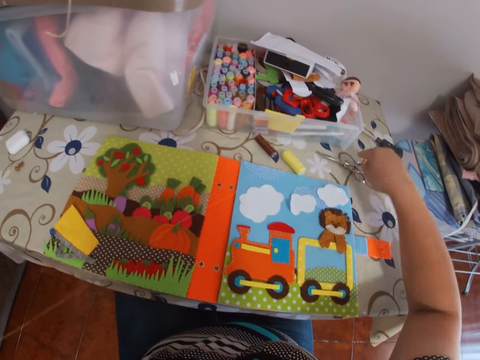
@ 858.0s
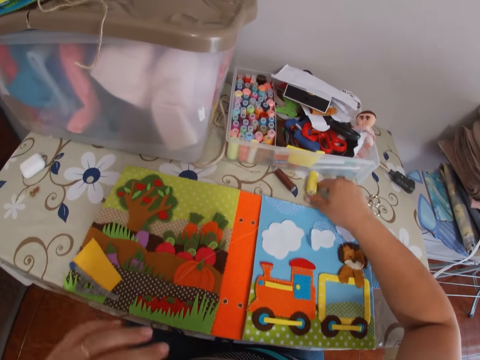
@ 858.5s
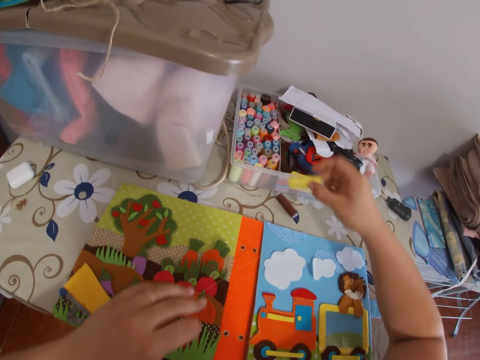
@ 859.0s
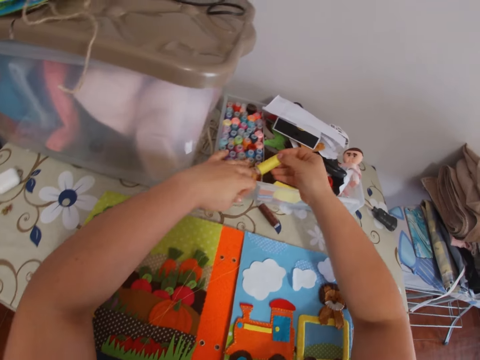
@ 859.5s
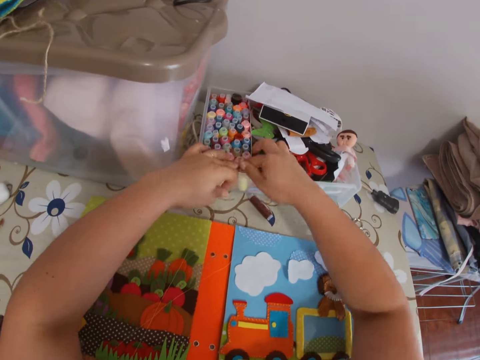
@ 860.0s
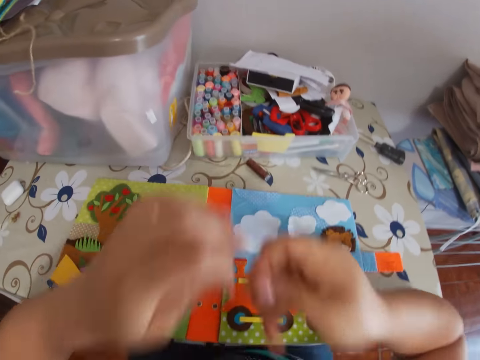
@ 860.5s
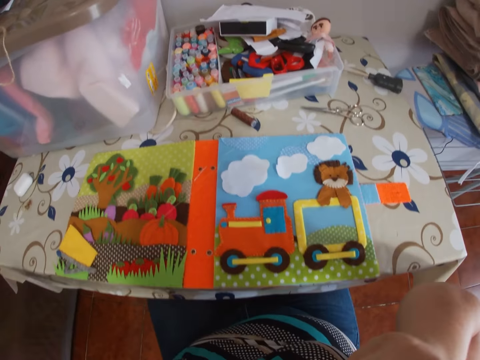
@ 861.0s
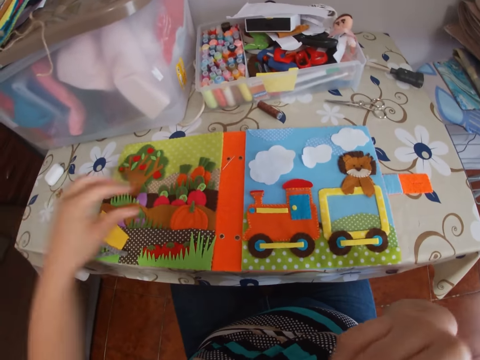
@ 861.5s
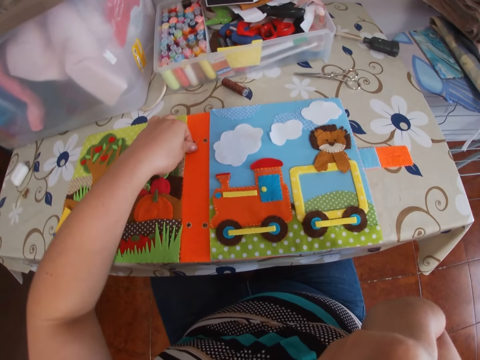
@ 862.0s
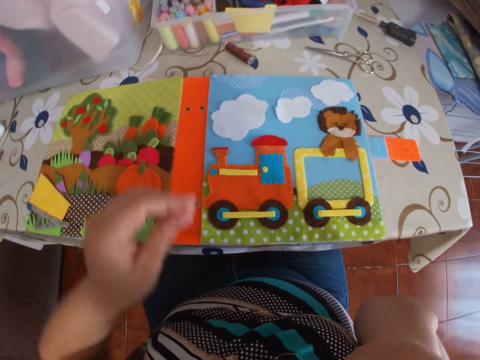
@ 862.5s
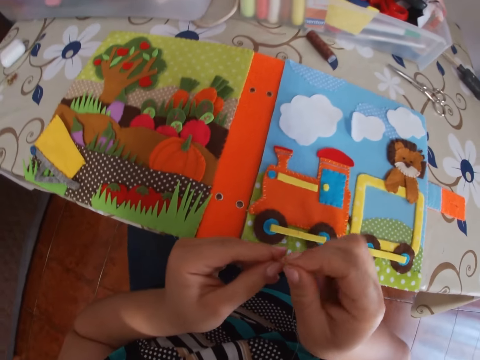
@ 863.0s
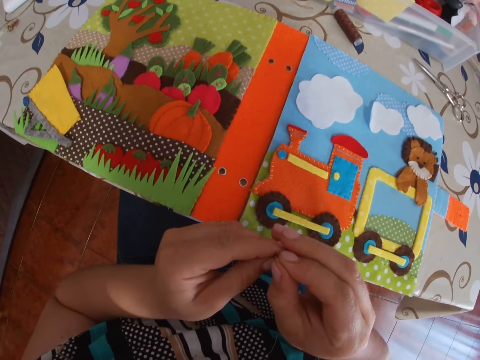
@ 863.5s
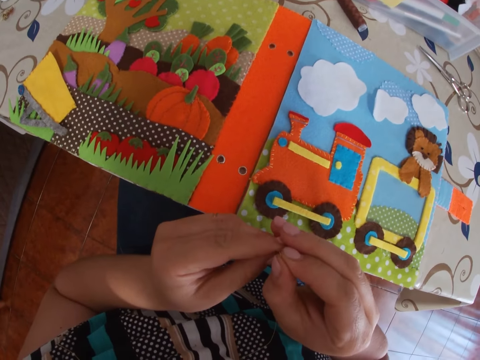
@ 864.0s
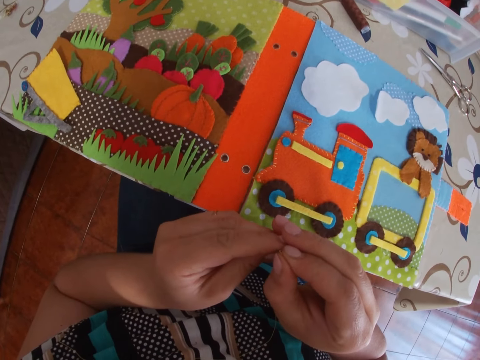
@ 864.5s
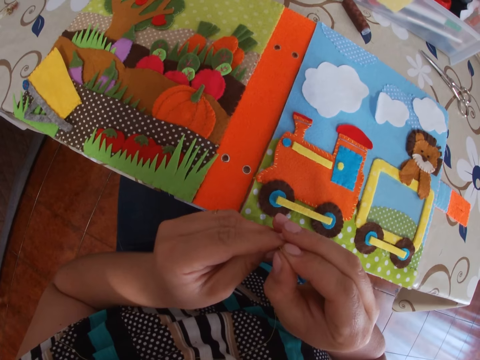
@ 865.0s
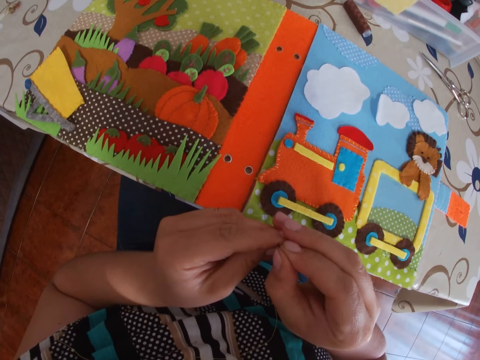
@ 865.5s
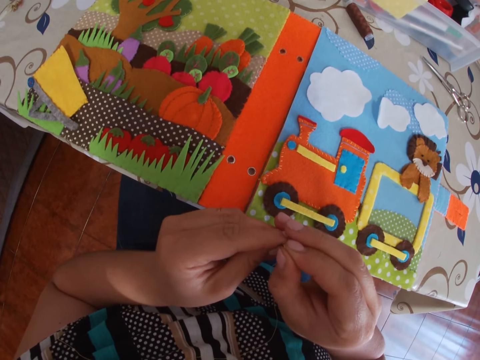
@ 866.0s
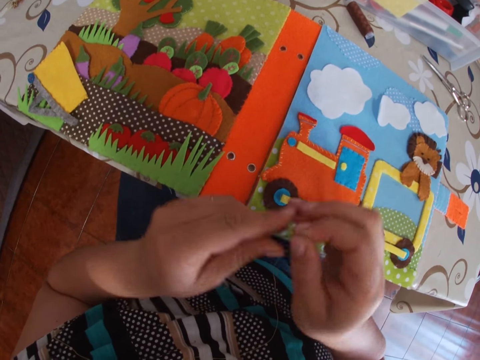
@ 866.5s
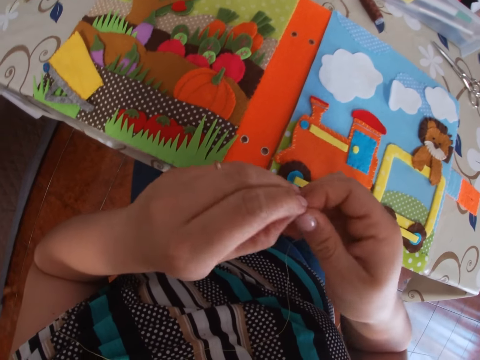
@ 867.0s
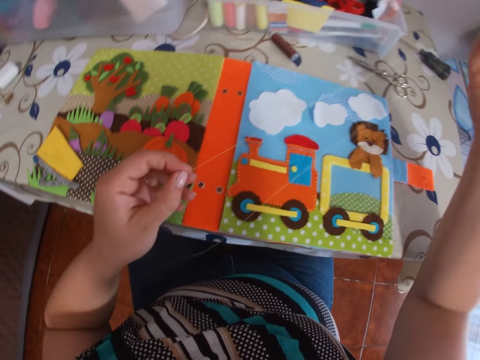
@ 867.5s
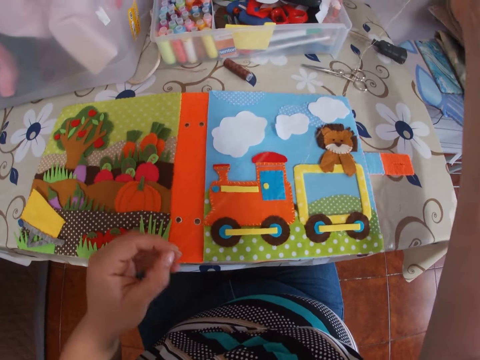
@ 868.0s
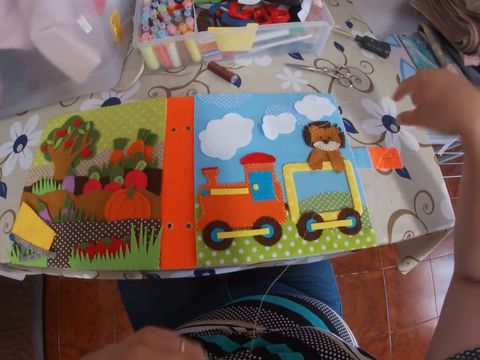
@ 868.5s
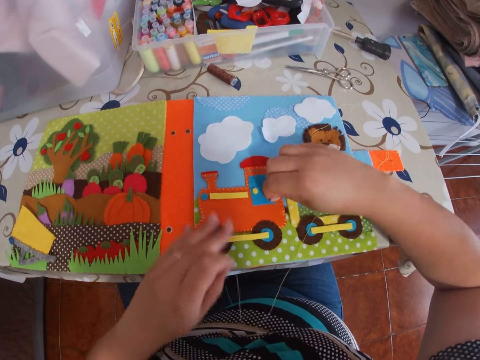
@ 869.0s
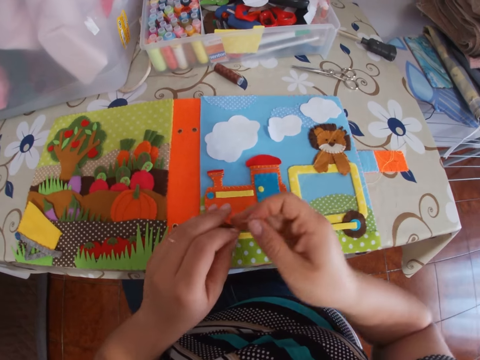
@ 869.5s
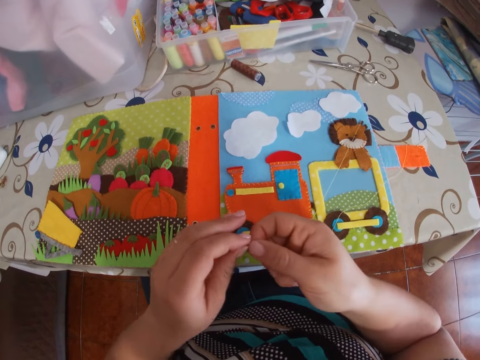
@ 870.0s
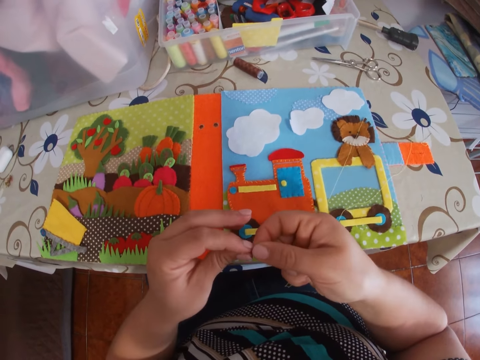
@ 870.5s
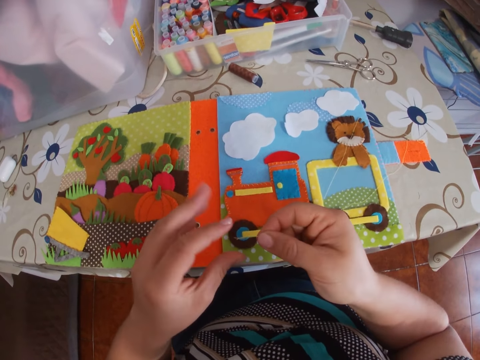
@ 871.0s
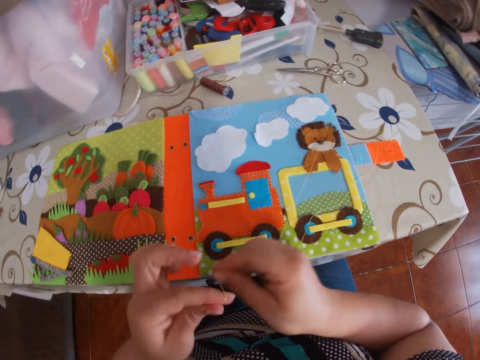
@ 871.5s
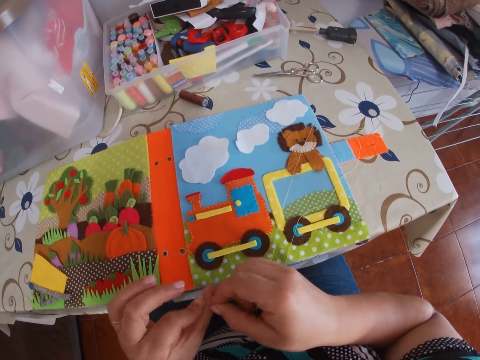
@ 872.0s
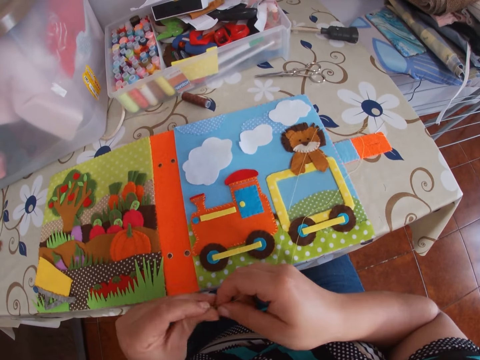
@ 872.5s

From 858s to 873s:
The camera wearer places the scissors on the table. She picks up the bobbin with thread on the table with her right hand. She places the bobbin with thread in a tin or rack on the table. She holds the thread with the mouth. She picks up the needle on the cardboard on the table with her left hand. She inserts the thread in the needle. She adjusts the thread. She pulls the thread. She places the needle on the table. She picks up one side of the thread on the table with her right hand. She ties the ends of the thread together.

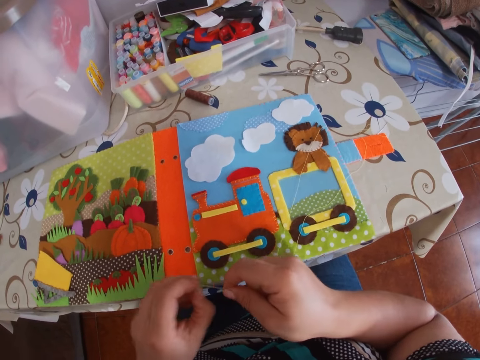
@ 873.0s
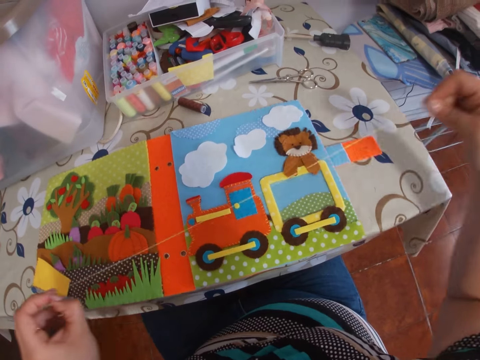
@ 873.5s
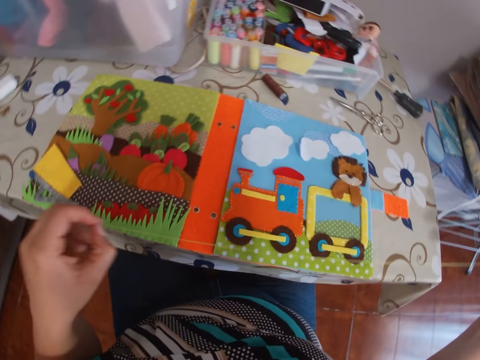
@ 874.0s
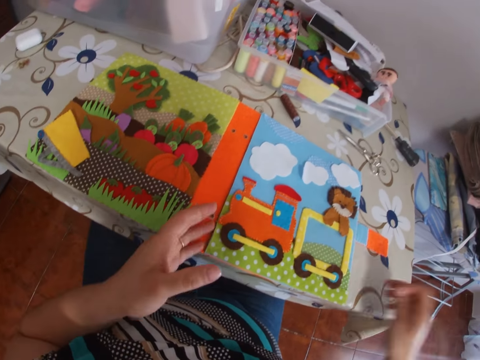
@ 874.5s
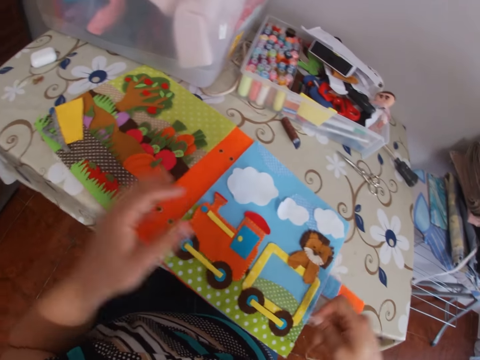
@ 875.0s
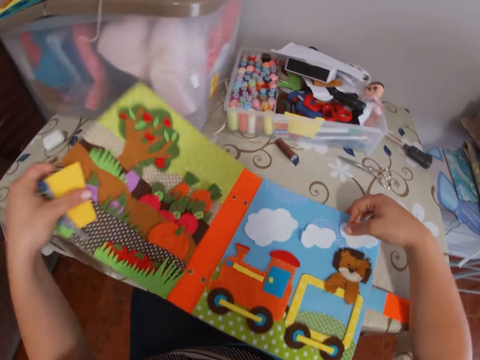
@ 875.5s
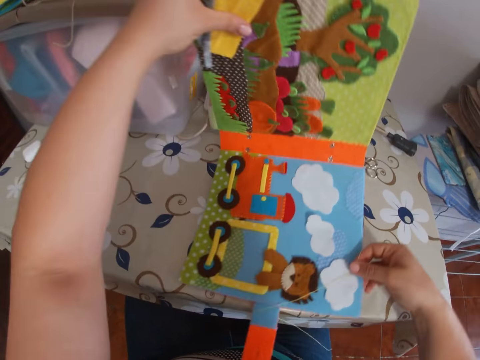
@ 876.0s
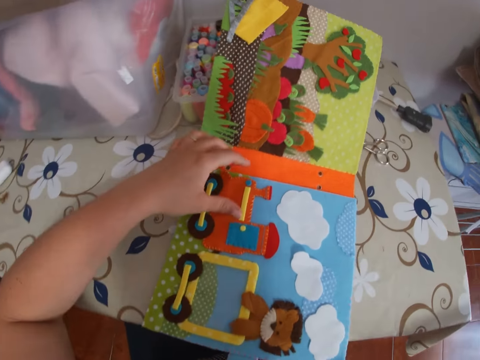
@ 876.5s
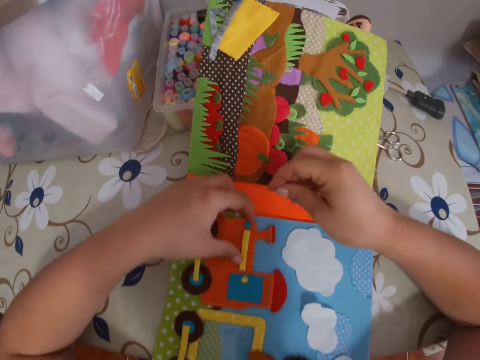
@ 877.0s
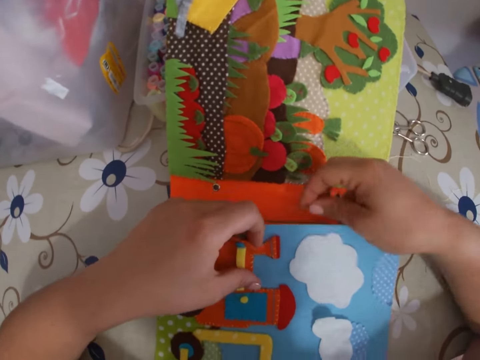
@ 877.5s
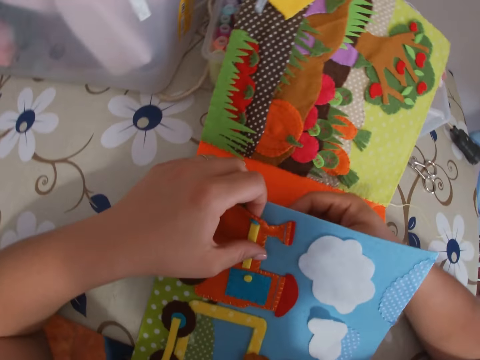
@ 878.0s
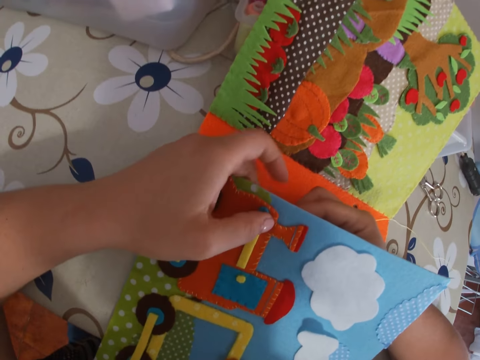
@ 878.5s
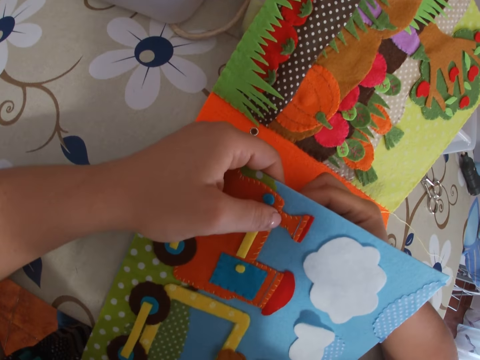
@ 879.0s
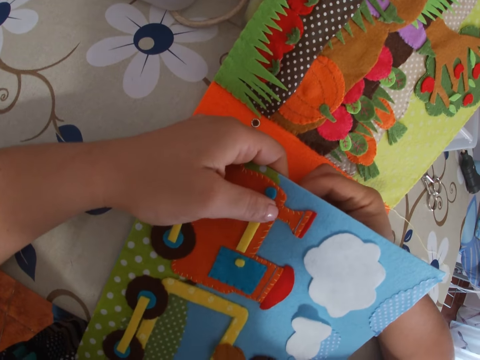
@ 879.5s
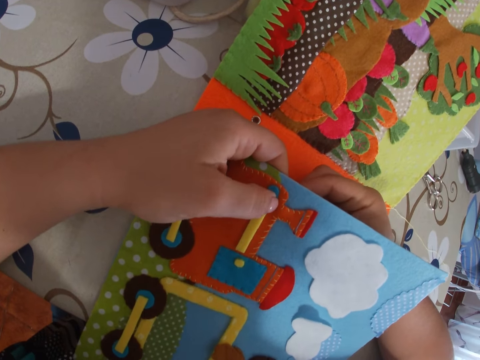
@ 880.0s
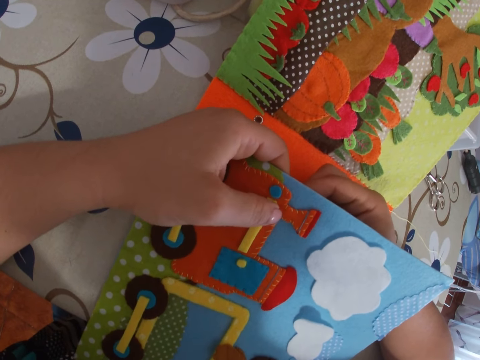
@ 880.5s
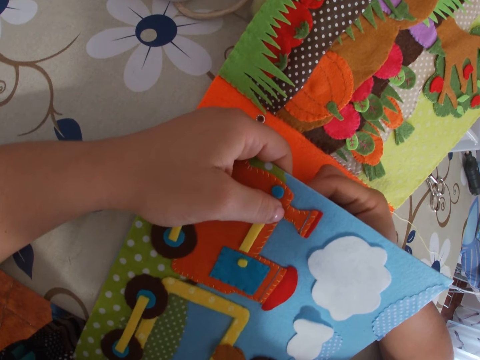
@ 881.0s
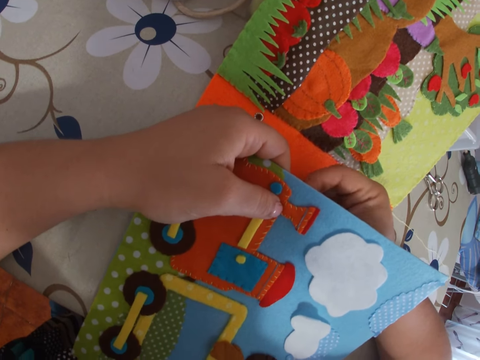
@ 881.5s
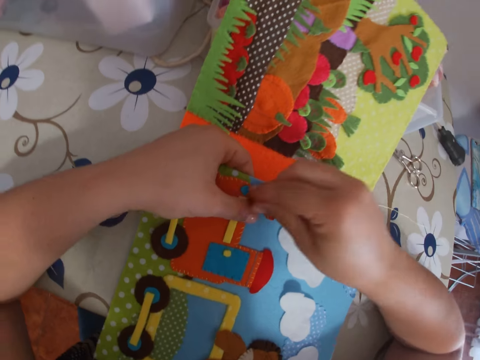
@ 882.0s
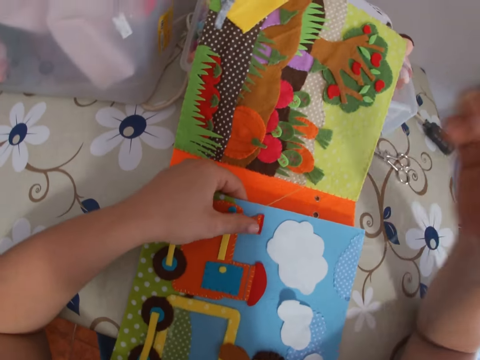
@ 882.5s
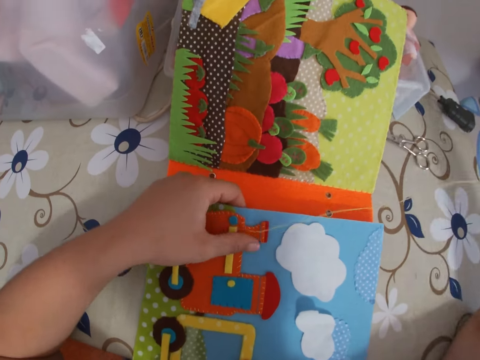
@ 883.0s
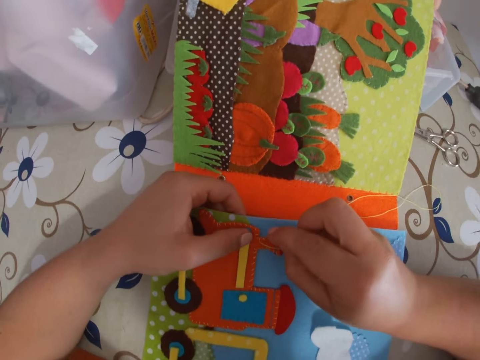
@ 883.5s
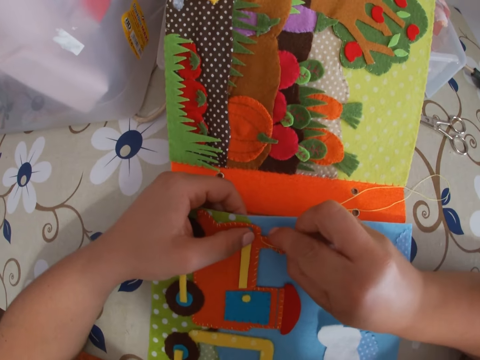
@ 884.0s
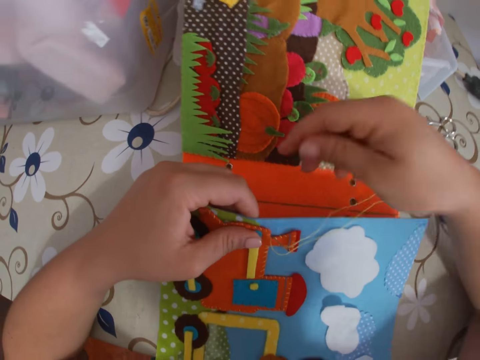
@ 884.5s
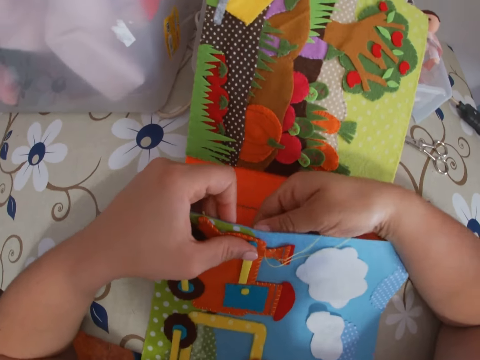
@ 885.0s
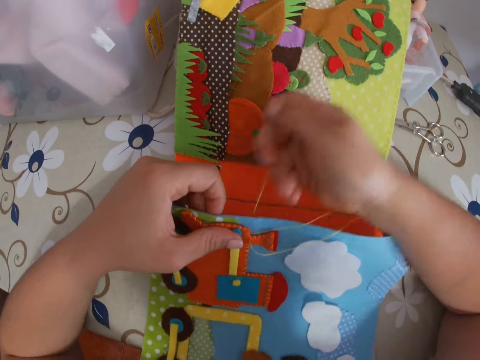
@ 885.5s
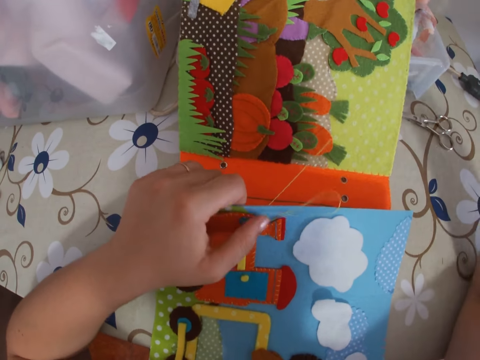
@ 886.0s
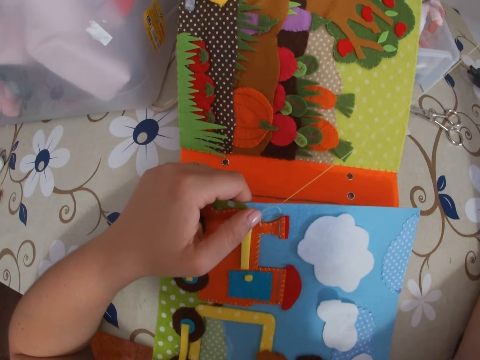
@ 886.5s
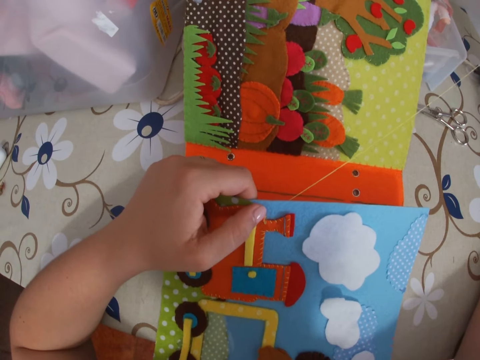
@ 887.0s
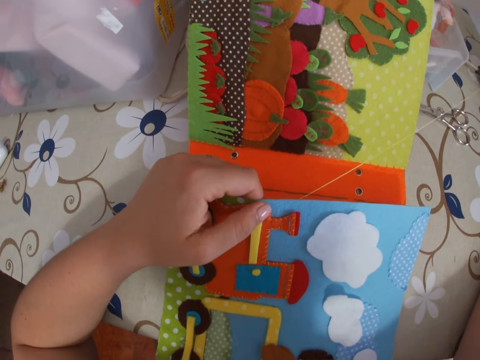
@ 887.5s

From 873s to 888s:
The camera wearer adjusts the thread. She adjusts the paper book on the table with her hands. She turns the paper book. She lifts up a page. She sticks the needle with thread through the paper. She pulls the needle with thread through the paper with her right hand. She sticks the needle with thread through the paper. She pulls the needle with thread through the paper with her right hand.
